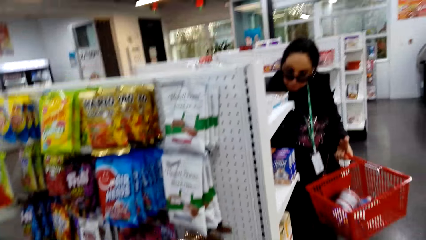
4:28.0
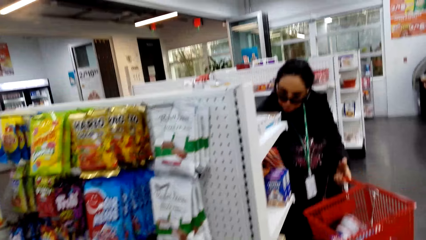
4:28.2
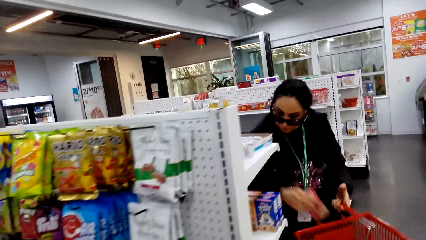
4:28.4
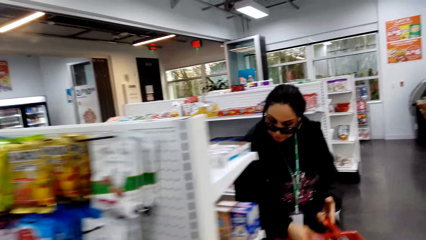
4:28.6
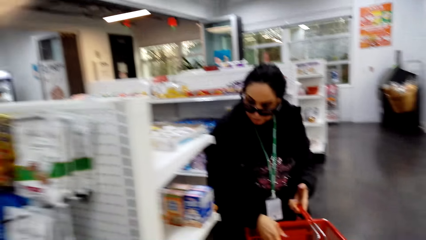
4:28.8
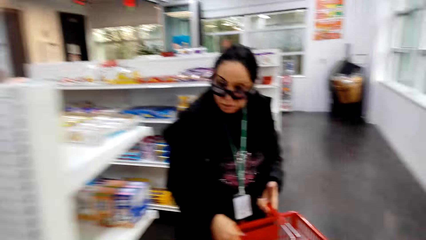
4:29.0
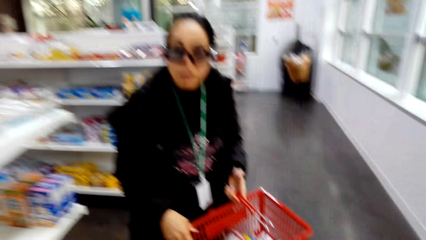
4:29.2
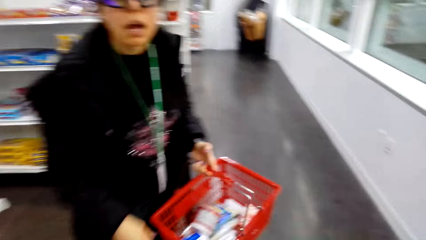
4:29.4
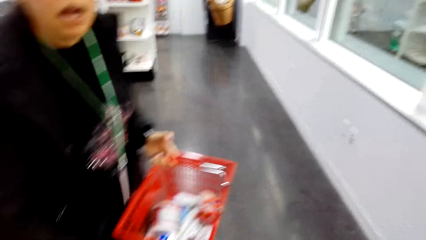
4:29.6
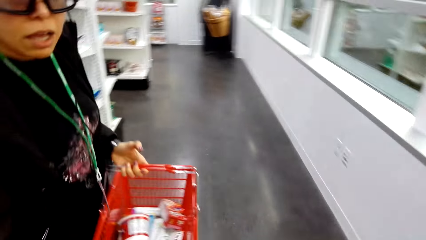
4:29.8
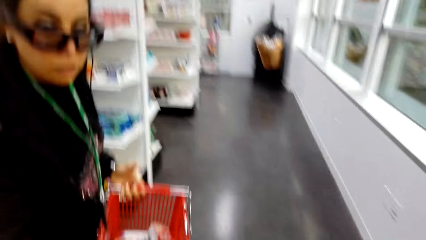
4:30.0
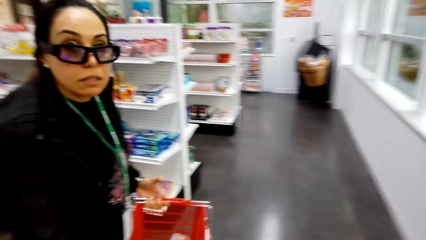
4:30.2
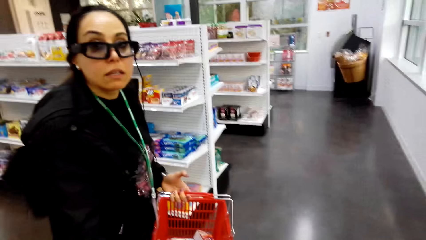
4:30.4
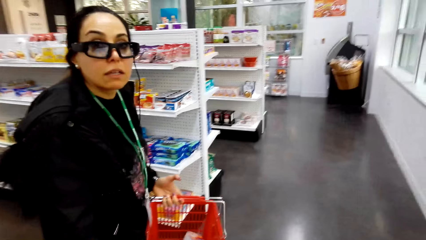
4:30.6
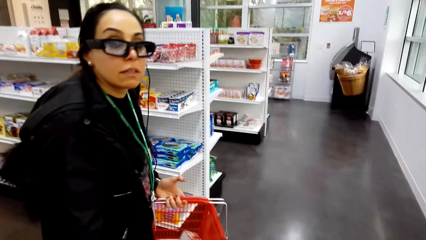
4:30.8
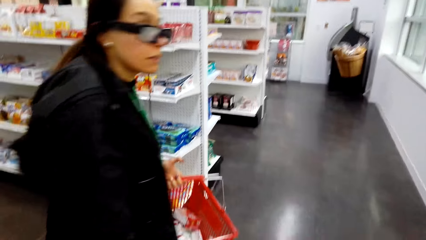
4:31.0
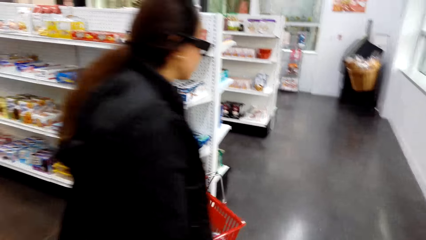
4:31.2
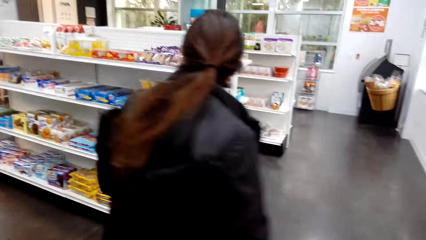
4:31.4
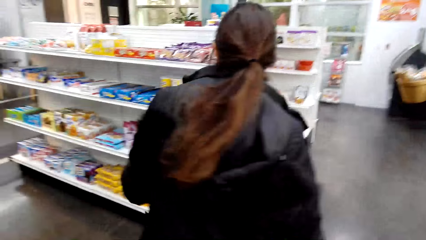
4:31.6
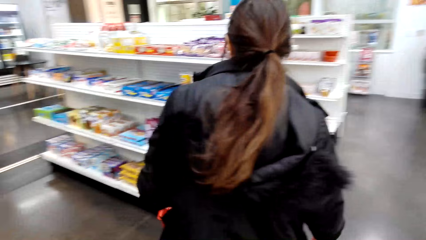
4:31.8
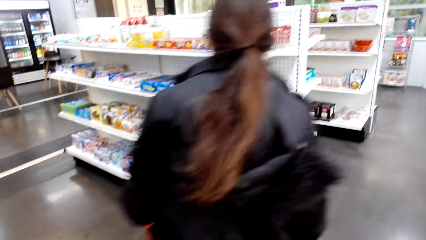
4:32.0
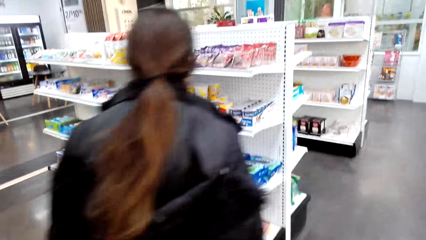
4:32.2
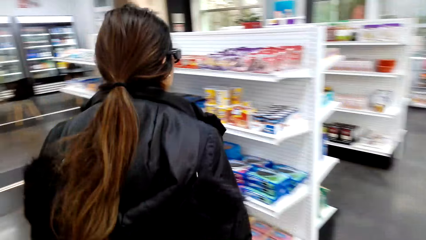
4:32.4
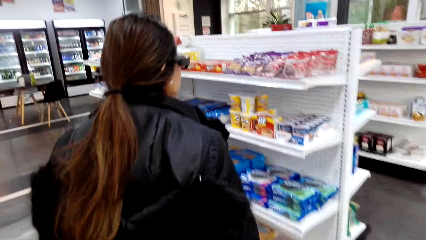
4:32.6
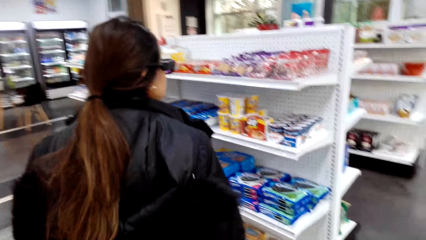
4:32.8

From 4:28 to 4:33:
The camera wearer converses with a woman. The camera wearer walks along the shelf.

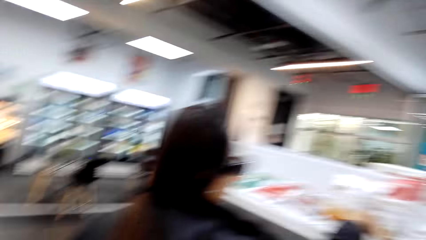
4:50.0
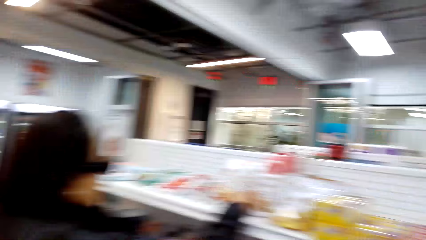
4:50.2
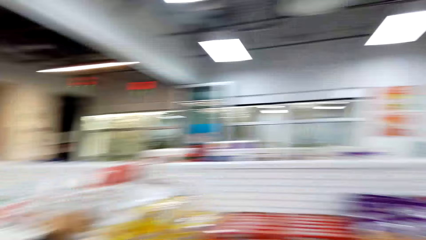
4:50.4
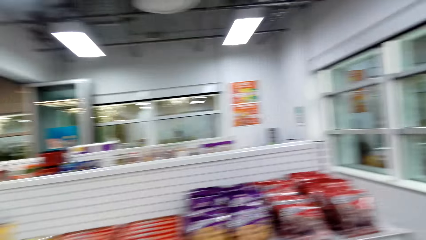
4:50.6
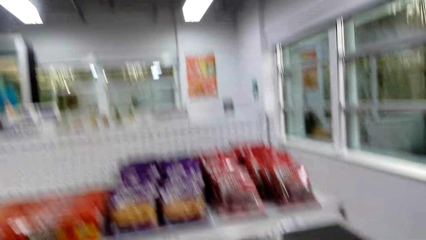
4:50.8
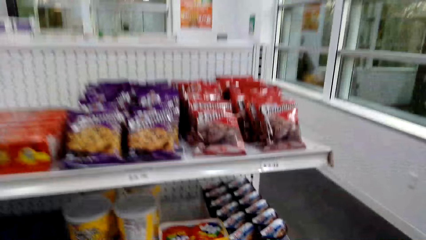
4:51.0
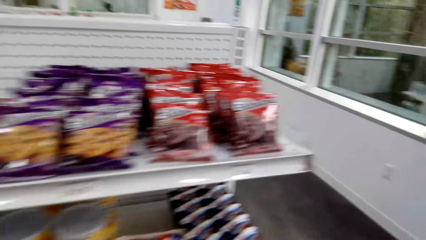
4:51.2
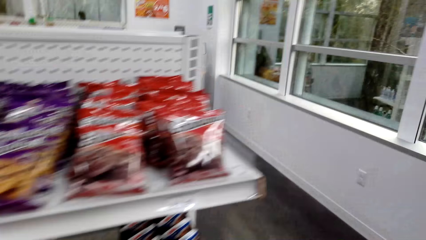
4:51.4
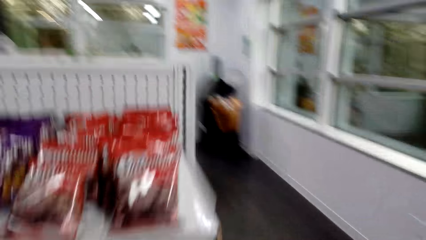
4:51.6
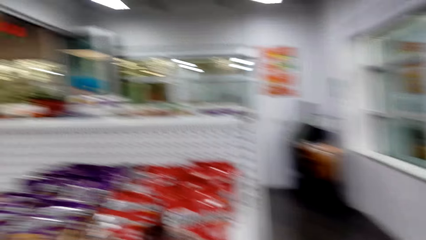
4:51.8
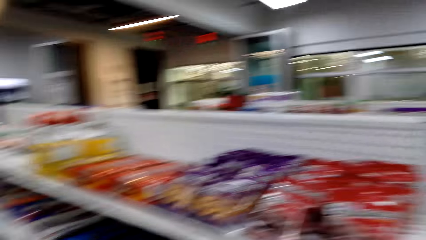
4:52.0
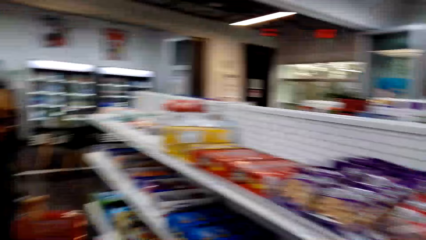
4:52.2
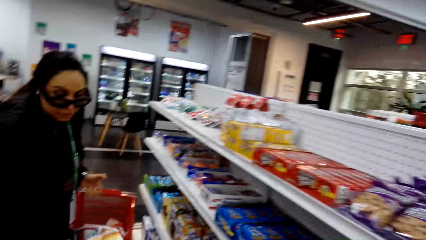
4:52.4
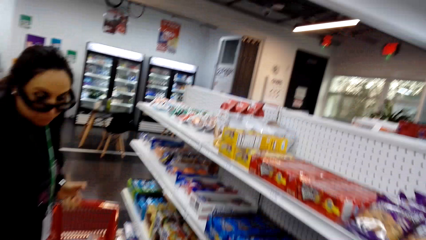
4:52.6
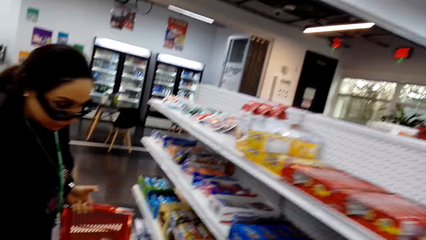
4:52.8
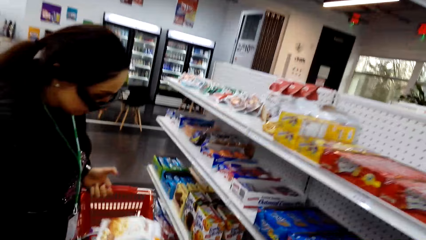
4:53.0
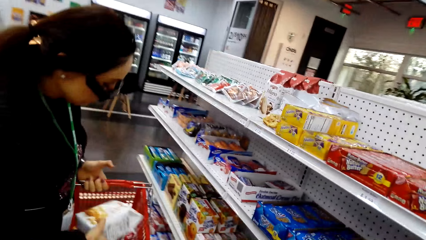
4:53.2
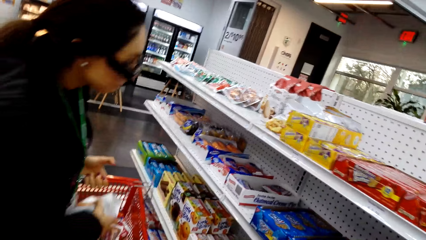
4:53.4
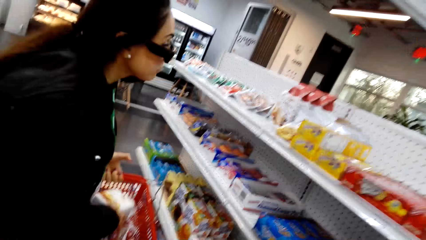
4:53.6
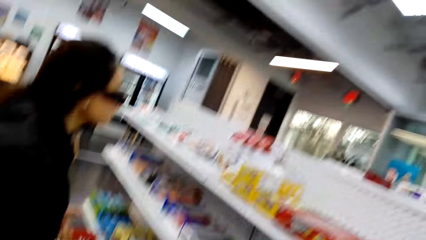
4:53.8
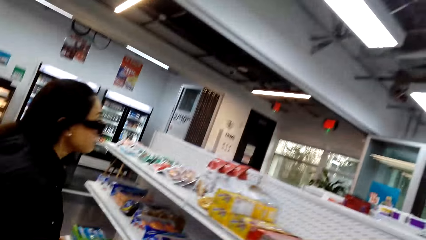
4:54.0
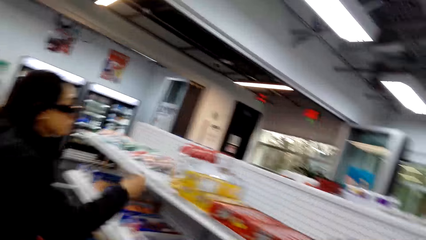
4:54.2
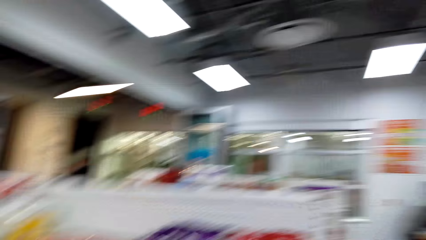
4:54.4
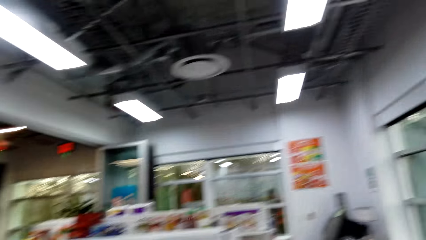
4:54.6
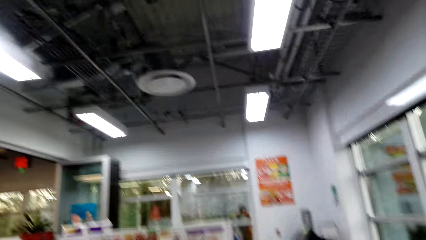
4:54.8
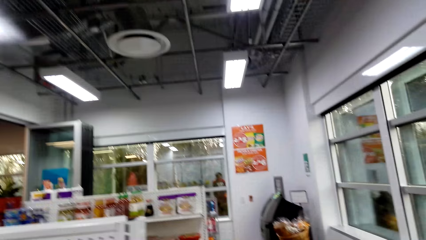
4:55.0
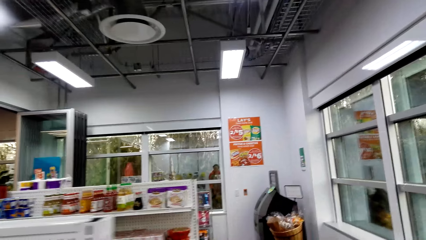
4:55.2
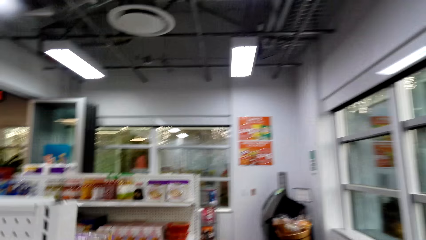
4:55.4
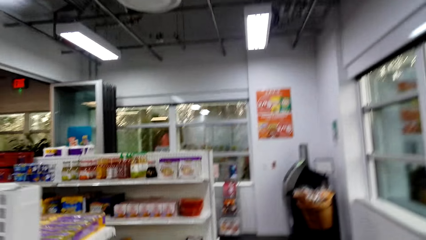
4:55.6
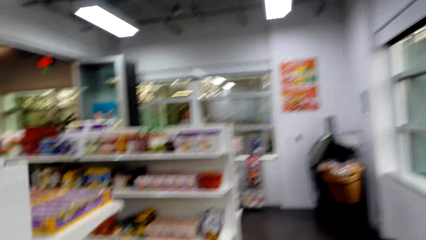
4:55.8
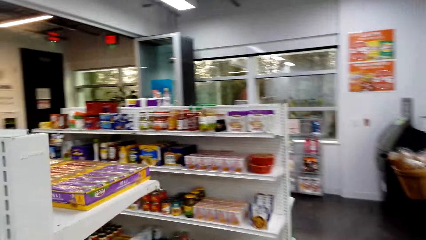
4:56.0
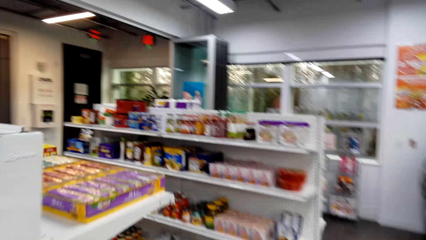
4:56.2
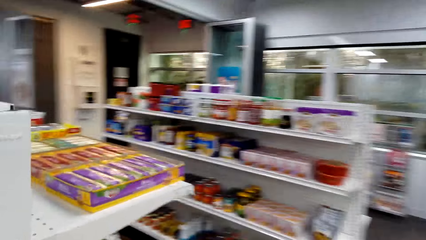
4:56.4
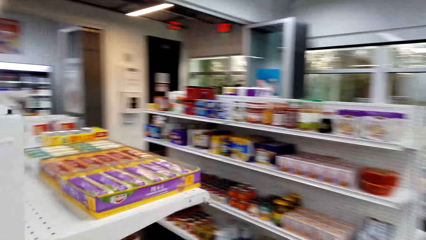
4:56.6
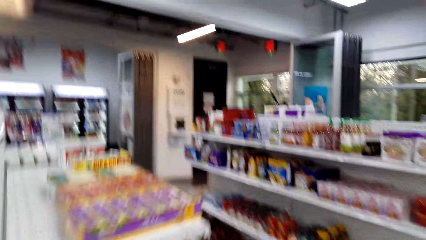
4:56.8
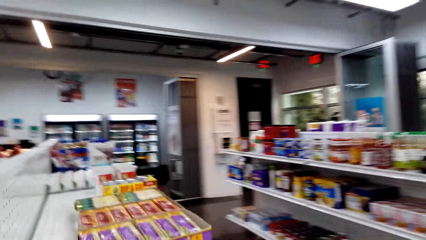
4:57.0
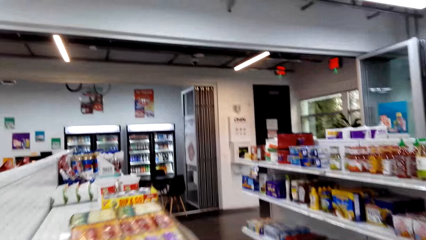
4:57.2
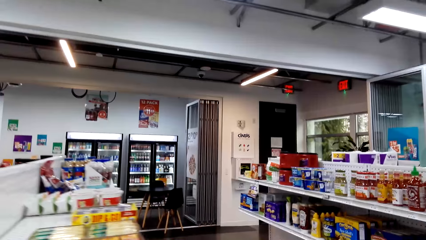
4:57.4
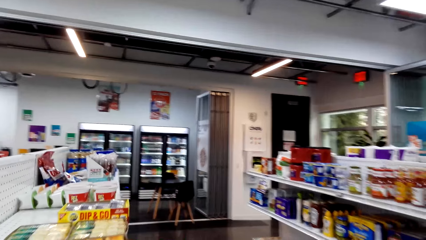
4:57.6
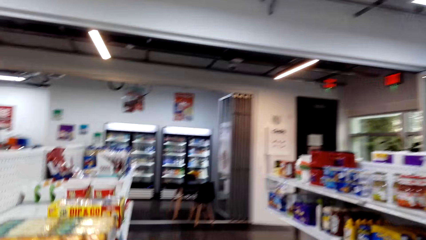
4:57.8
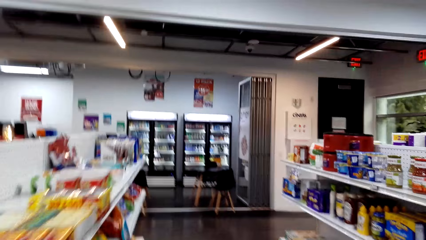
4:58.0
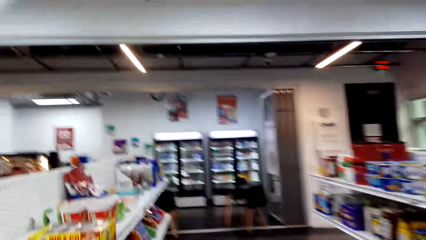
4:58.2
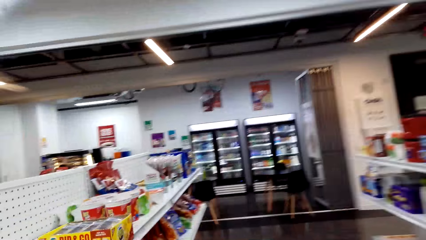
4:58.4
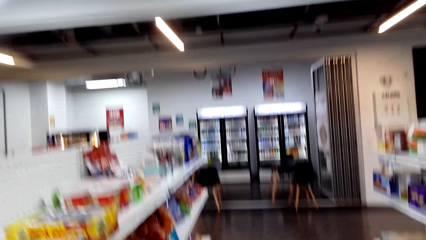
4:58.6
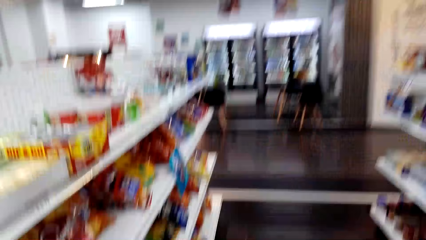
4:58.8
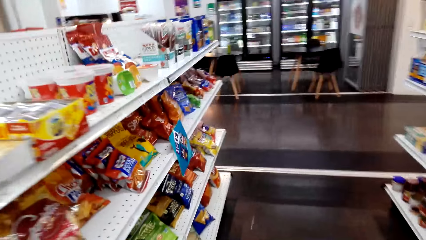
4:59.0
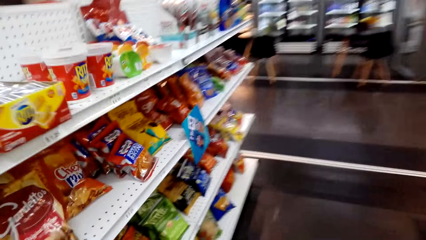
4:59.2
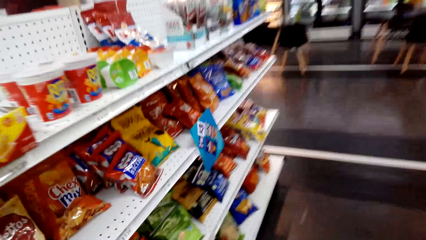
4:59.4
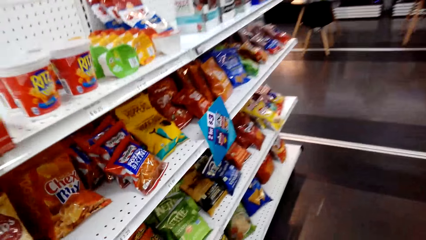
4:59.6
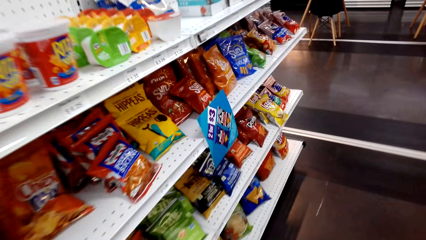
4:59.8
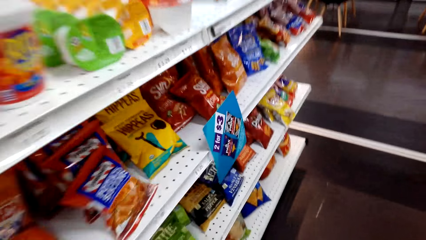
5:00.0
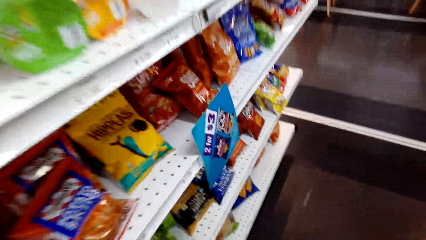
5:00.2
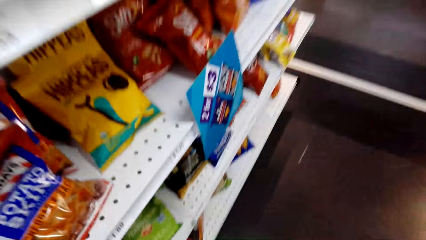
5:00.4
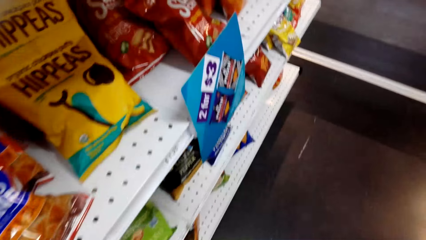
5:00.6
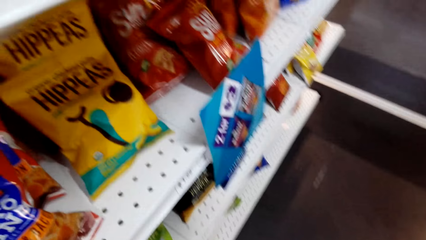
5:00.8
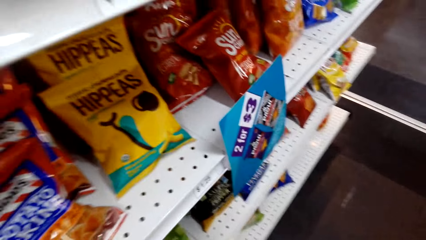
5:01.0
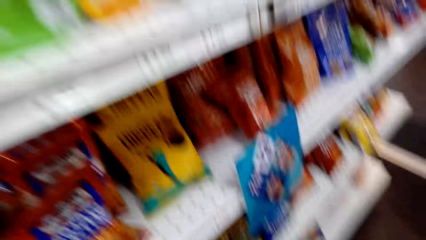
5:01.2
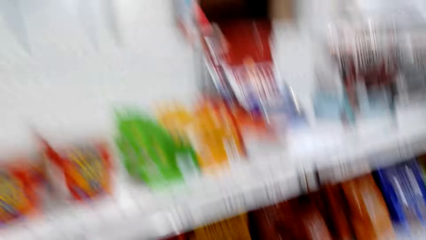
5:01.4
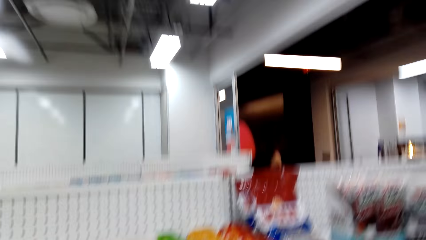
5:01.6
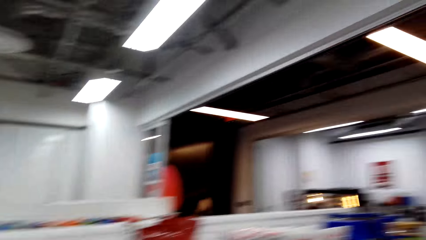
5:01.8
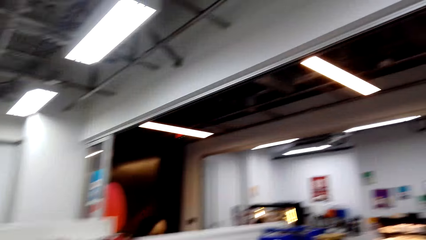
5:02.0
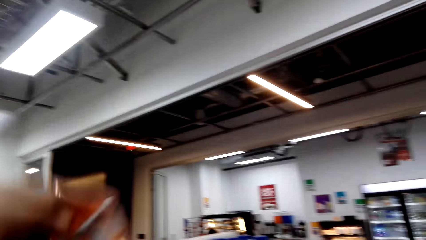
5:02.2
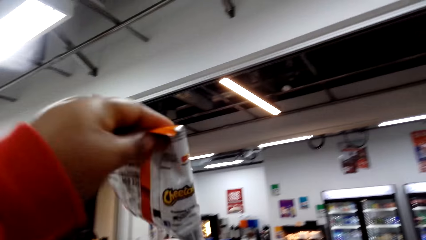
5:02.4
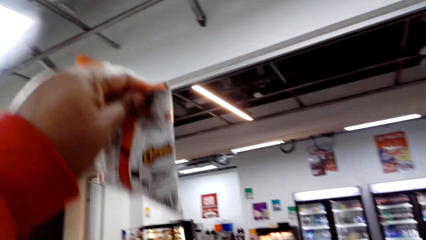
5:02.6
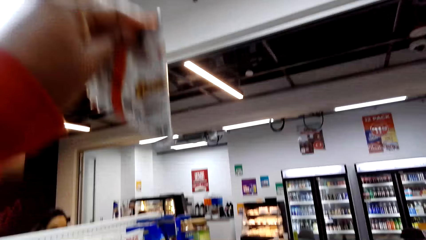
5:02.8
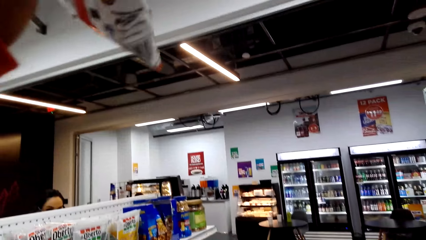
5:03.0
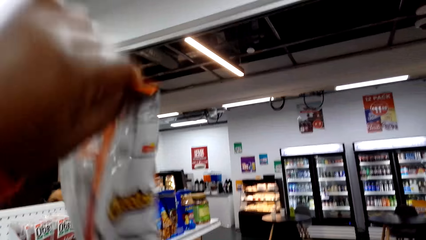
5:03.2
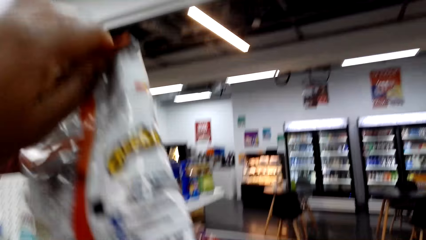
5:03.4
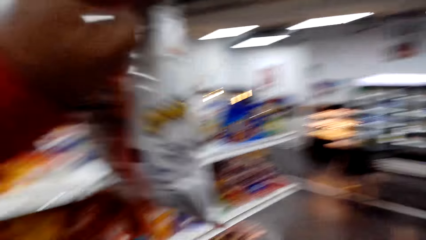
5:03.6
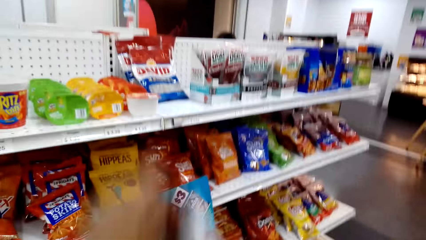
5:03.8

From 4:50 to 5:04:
The camera wearer moves the camera around the mall. They converse with a woman. The camera wearer moves around the mall. They pick the crisp on the shelf. They carry the crisp up.
